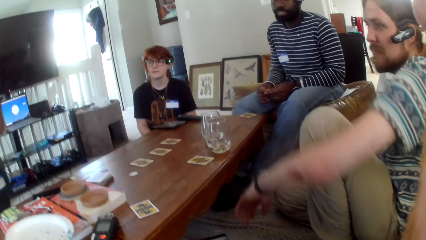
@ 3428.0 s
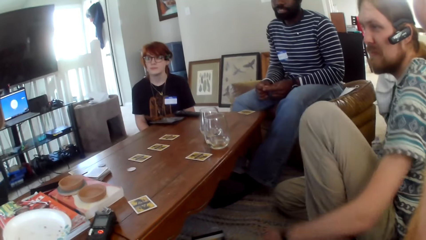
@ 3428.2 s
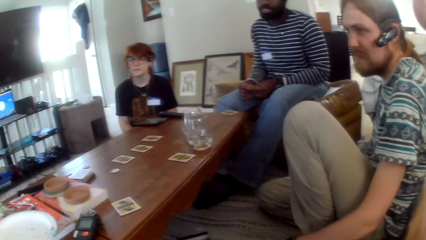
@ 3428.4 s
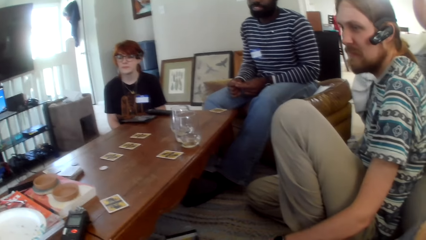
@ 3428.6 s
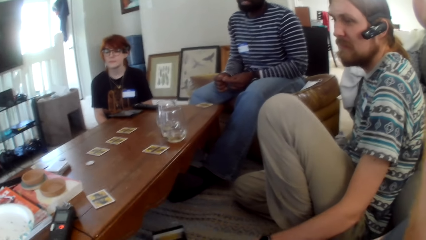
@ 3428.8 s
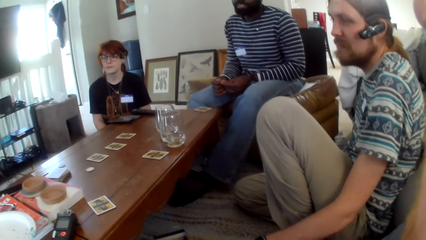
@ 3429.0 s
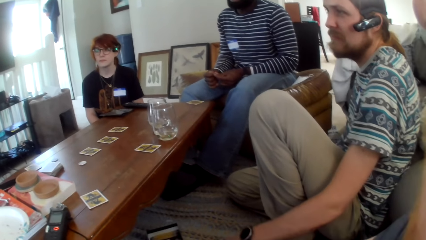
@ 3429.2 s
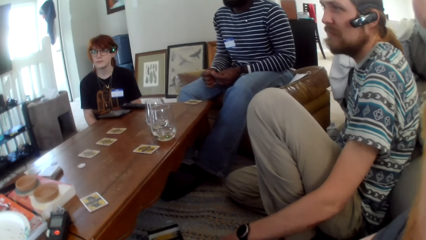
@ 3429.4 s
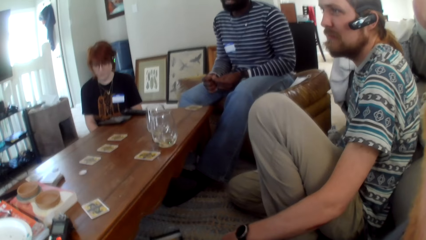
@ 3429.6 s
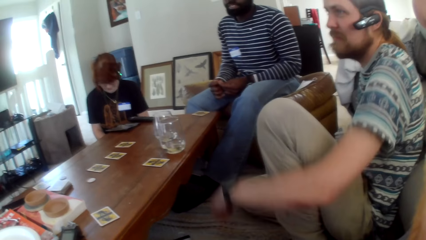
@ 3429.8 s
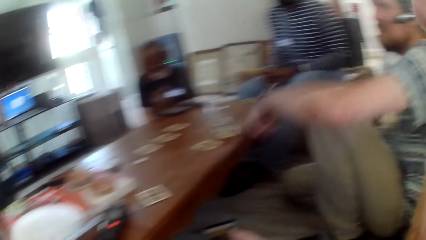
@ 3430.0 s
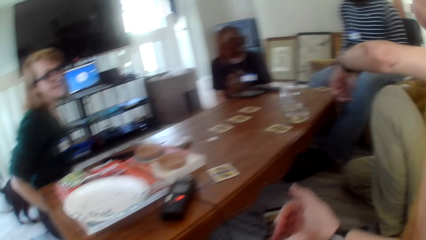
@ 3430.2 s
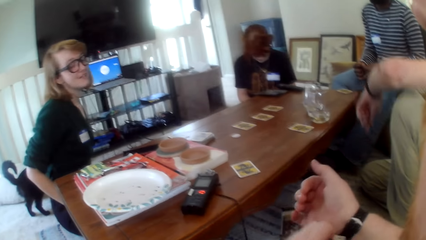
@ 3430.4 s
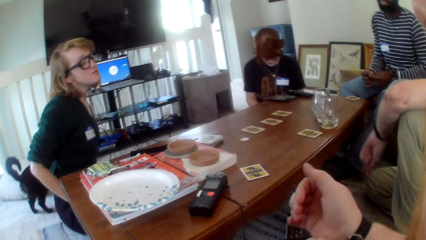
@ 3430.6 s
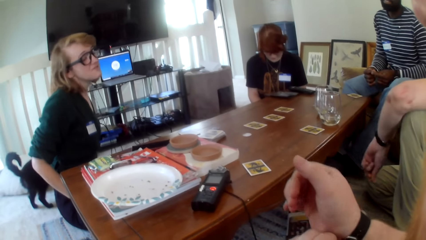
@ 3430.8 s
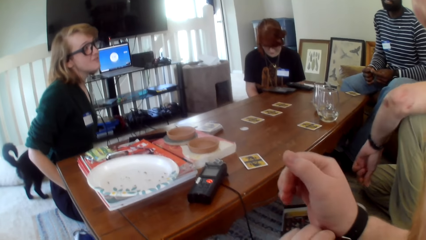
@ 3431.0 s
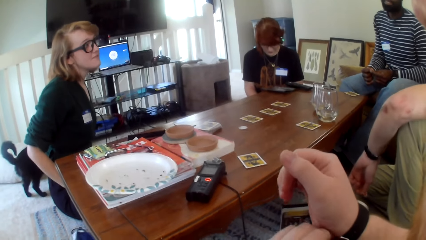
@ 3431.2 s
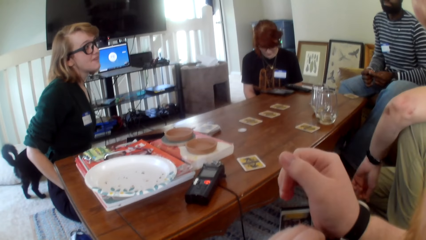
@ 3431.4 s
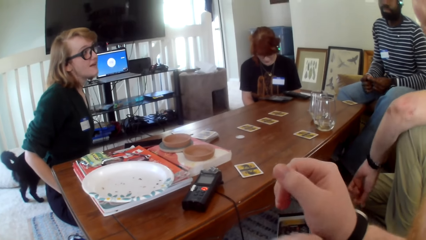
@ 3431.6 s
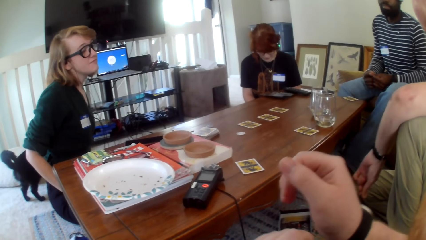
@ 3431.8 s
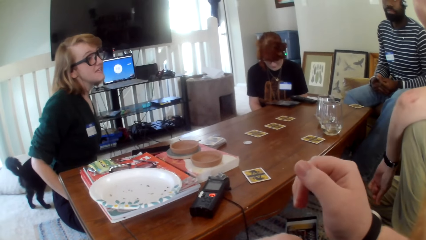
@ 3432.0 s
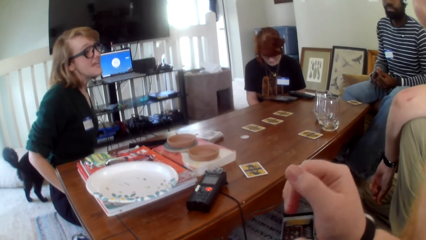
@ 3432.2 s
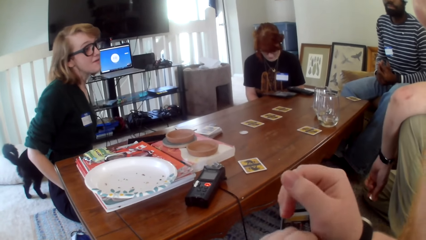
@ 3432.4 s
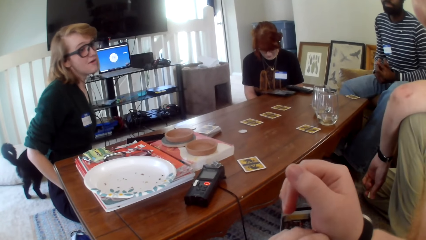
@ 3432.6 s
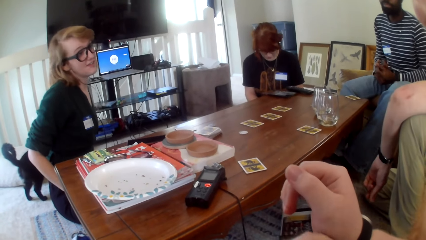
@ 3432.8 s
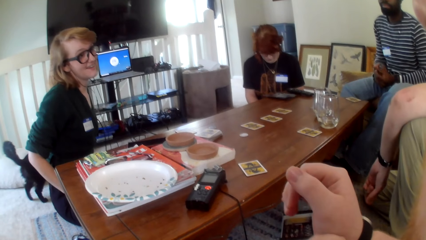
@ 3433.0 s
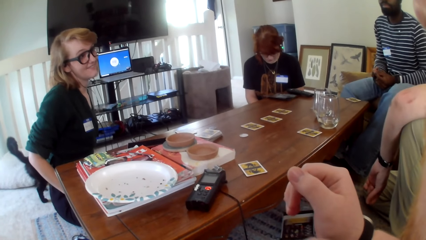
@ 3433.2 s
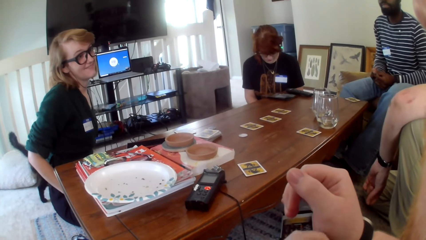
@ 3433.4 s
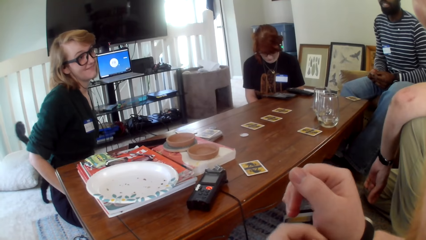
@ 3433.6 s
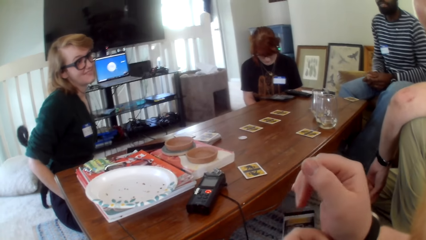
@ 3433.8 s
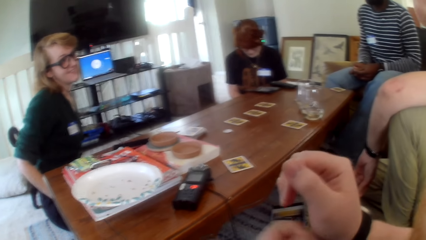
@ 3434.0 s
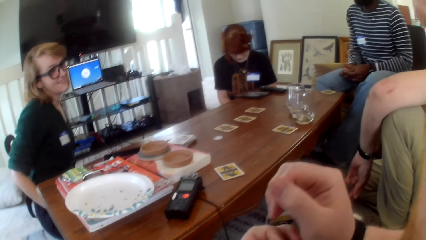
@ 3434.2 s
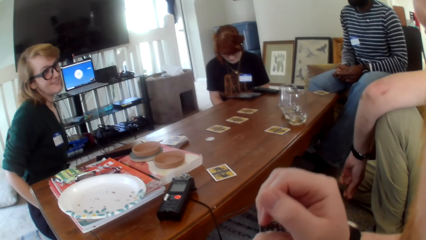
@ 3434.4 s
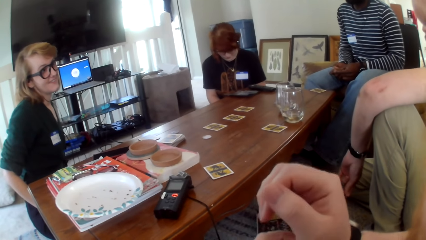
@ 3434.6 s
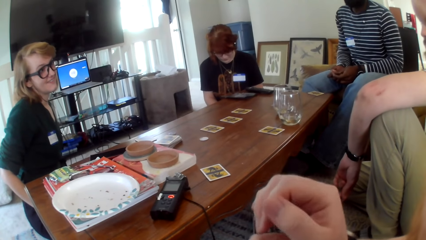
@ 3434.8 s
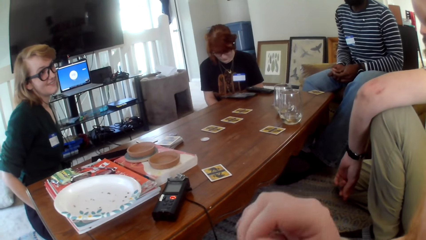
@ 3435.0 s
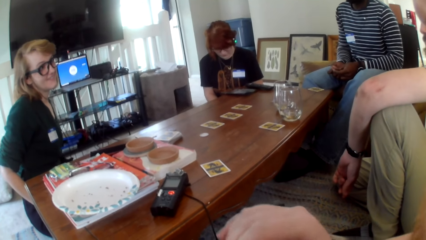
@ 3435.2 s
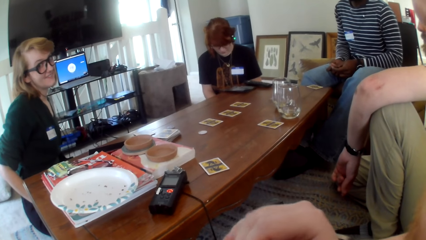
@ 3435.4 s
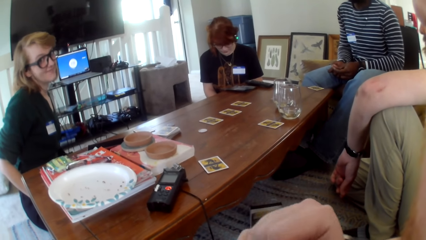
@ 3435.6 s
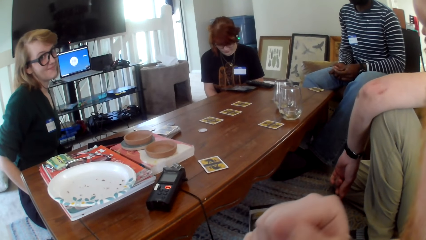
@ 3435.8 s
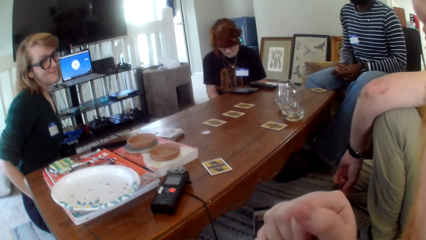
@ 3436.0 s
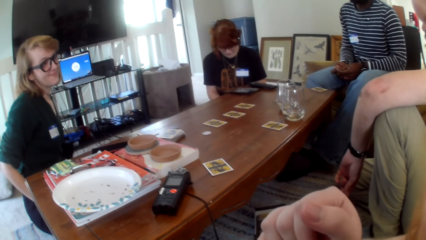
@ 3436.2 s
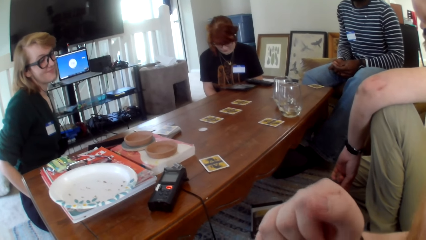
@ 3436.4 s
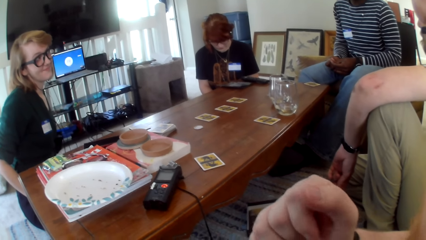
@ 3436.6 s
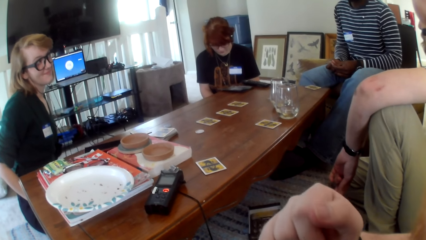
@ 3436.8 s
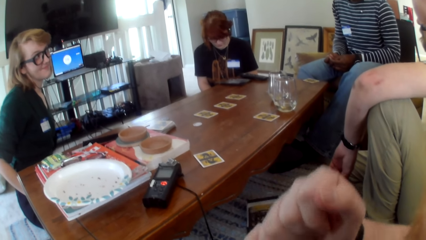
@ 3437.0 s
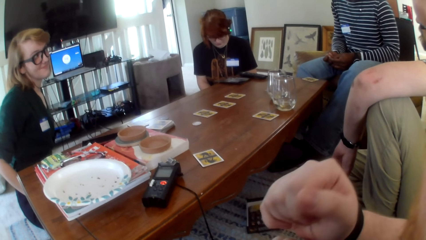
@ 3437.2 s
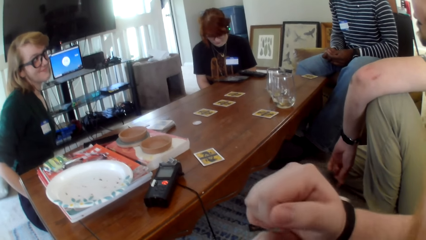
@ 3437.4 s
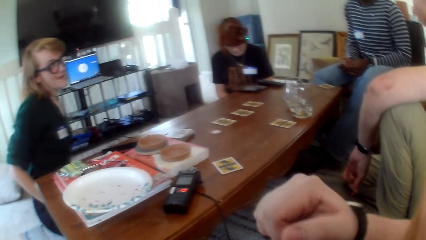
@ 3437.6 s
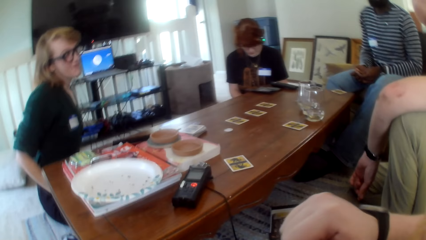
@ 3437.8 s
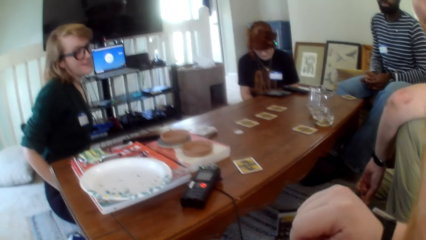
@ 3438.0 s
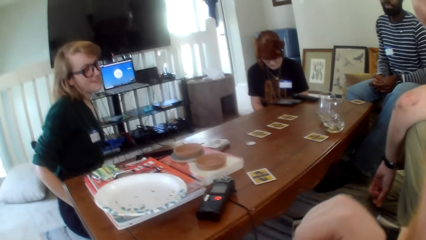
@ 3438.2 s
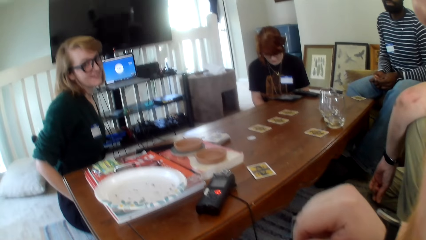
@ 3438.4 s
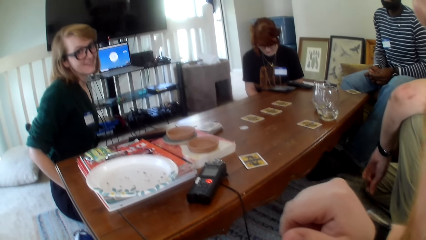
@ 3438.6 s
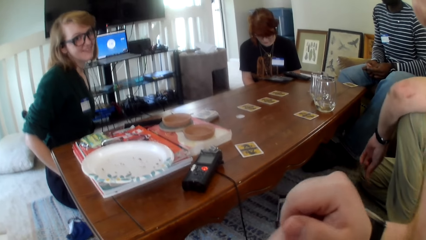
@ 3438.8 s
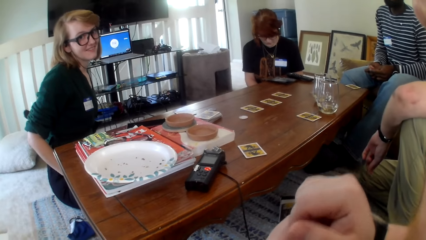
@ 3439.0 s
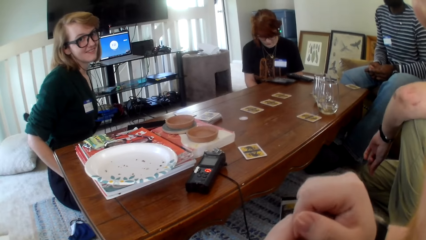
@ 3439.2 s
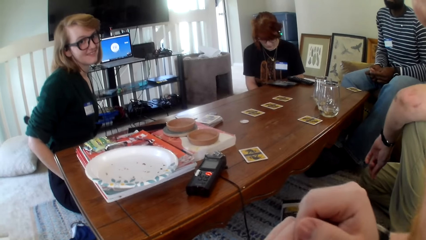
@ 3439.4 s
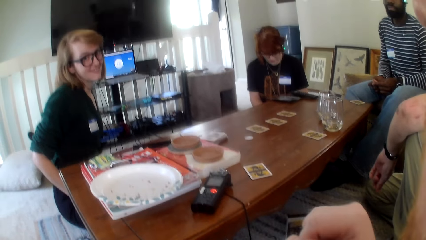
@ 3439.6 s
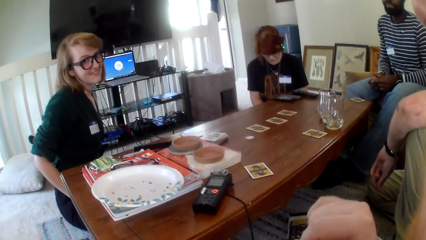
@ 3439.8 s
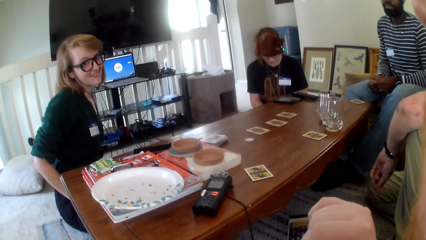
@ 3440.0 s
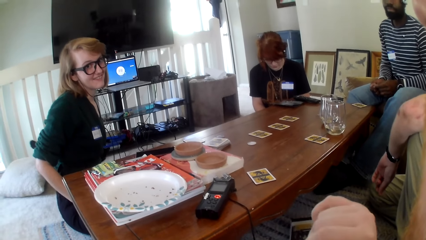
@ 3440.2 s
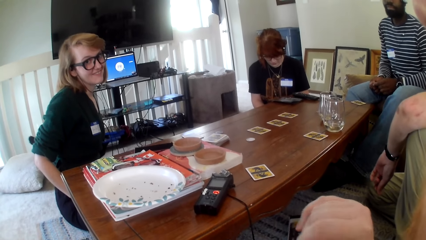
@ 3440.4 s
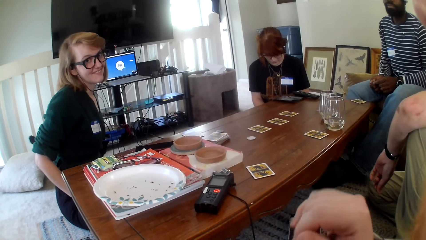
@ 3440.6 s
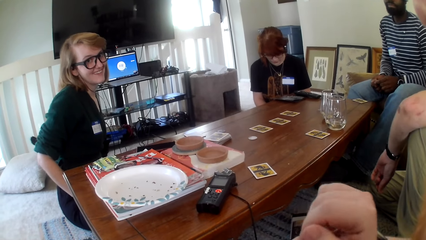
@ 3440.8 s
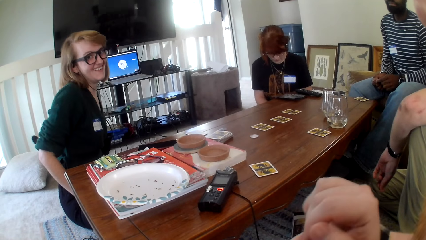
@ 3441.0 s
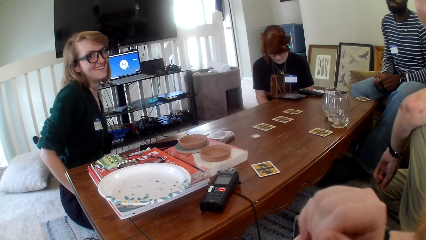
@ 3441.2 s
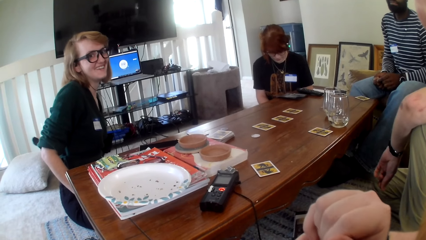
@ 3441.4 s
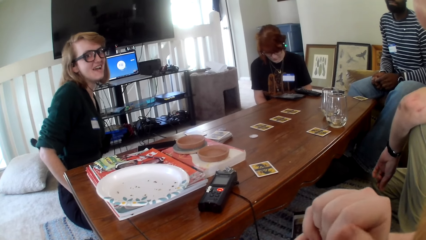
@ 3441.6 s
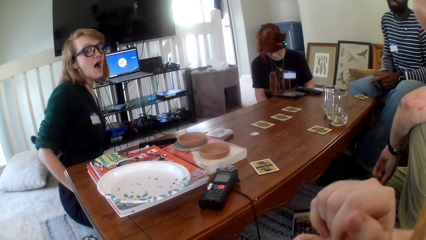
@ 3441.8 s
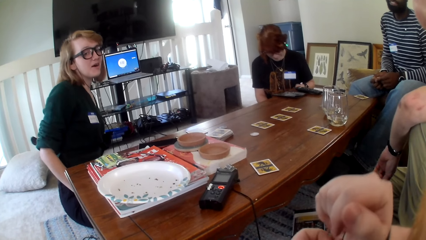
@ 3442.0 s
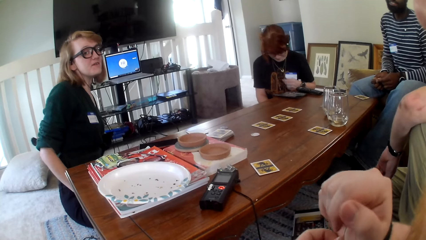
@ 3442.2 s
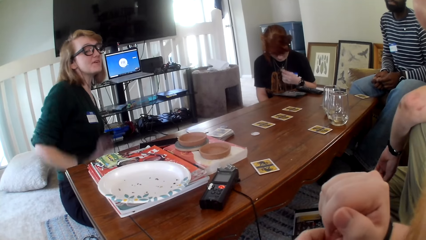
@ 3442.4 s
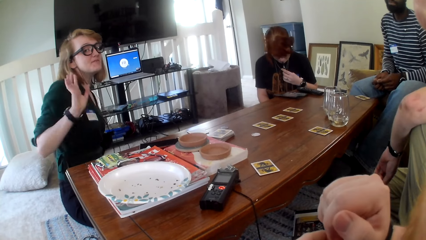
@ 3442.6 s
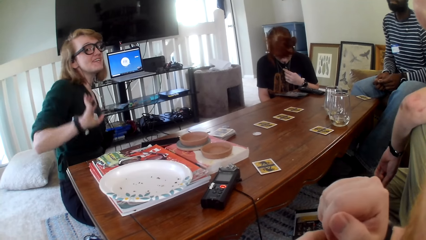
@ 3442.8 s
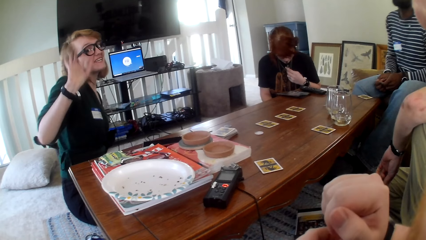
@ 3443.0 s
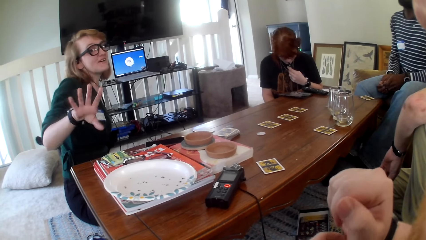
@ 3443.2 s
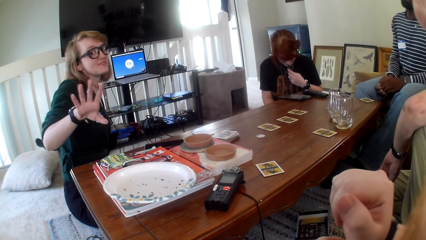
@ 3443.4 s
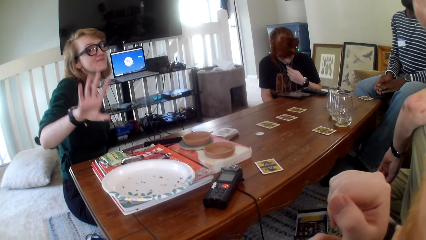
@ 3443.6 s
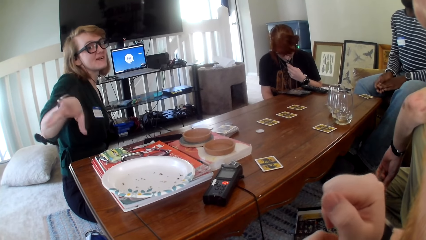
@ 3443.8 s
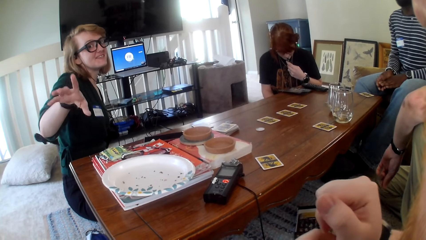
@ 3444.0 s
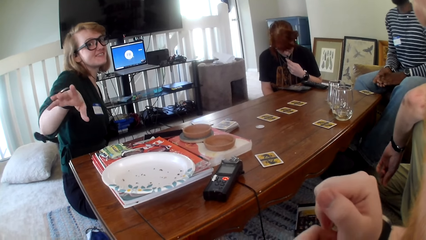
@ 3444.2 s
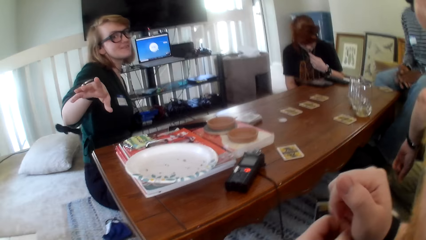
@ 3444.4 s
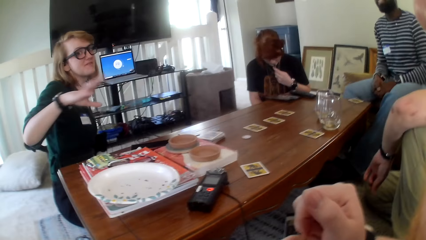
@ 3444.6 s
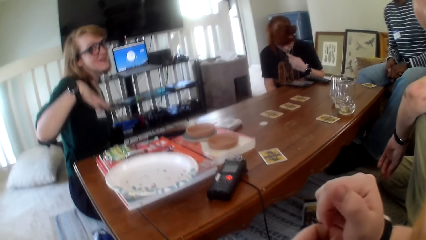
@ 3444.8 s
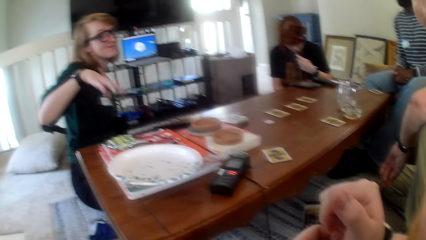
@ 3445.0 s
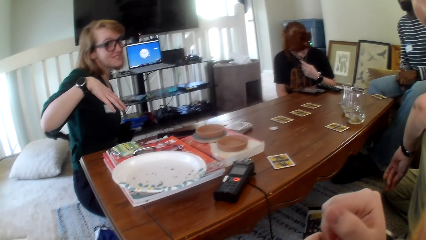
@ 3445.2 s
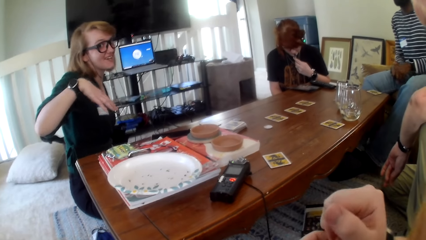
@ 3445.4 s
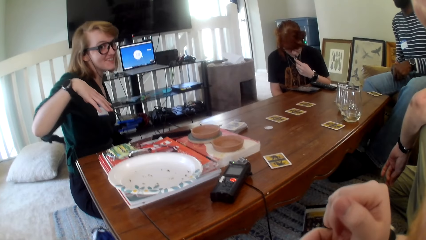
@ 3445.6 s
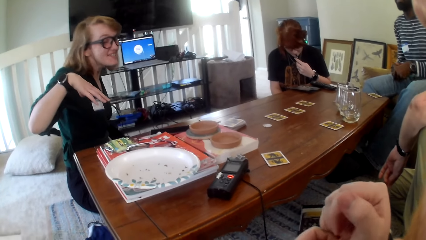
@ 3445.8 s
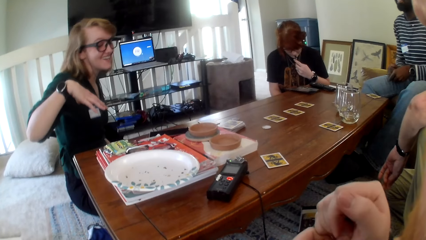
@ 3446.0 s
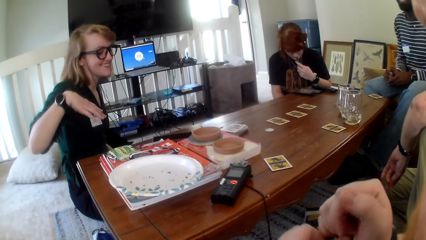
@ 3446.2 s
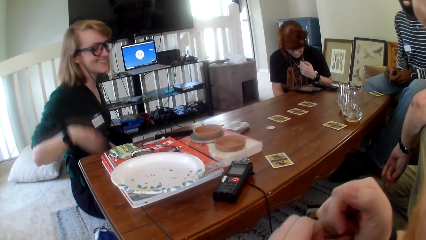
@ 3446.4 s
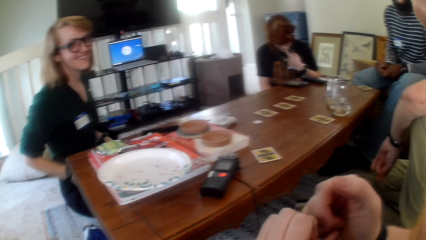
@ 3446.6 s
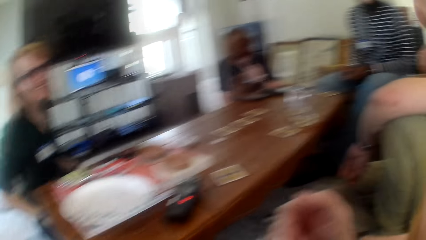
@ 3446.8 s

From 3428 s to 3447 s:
The camera wearer fixes a watch. A person shows a hand sign.
